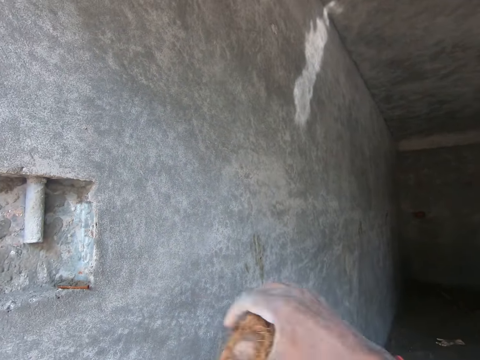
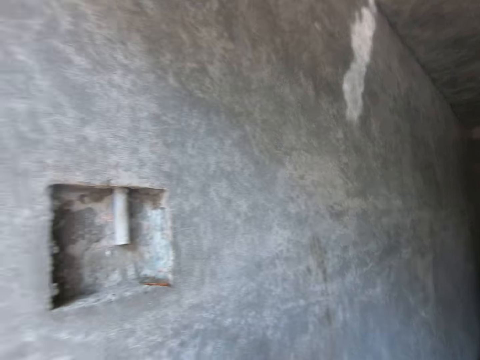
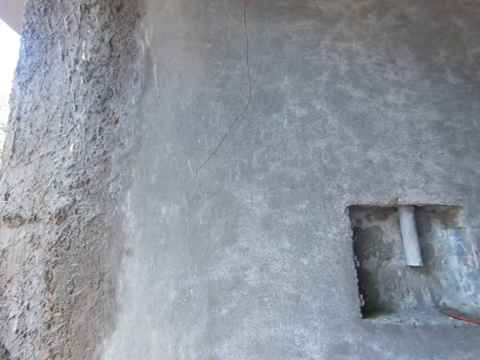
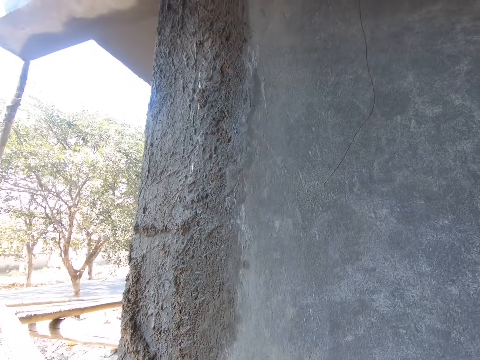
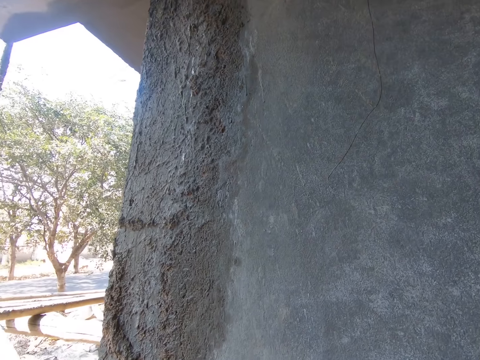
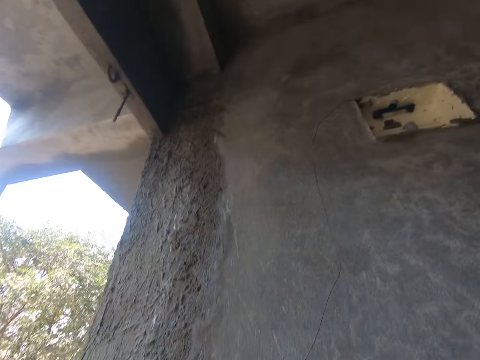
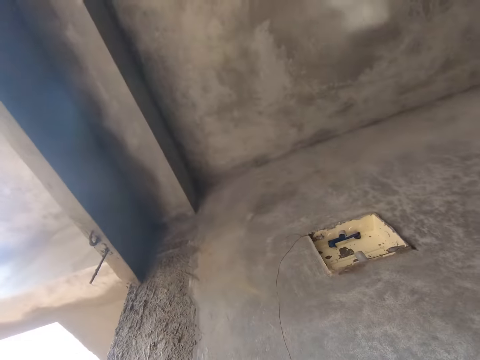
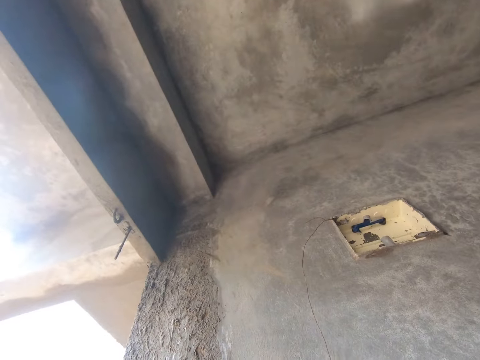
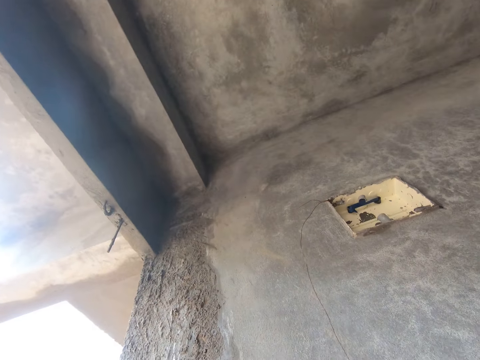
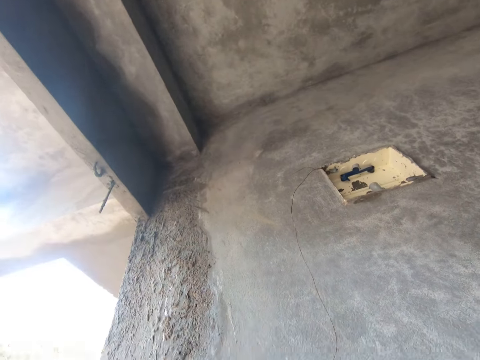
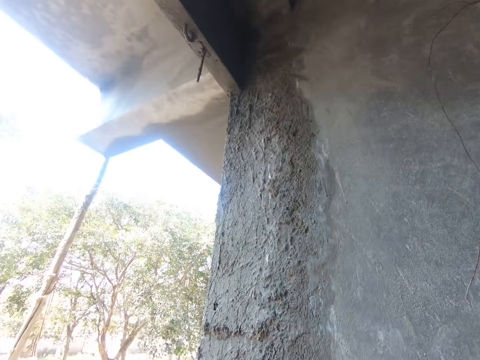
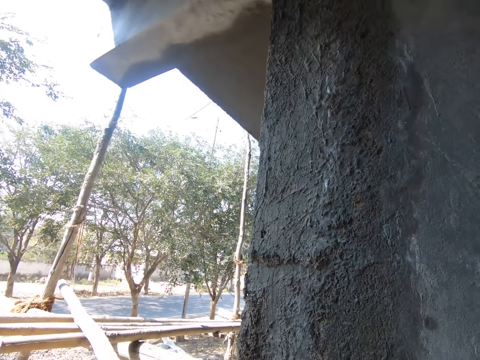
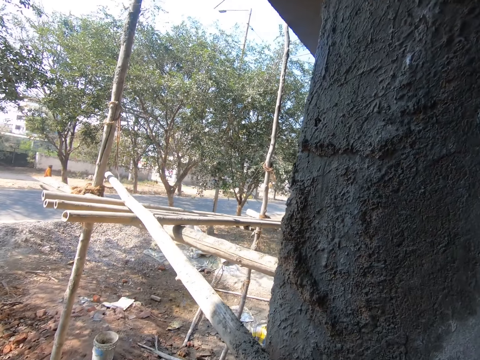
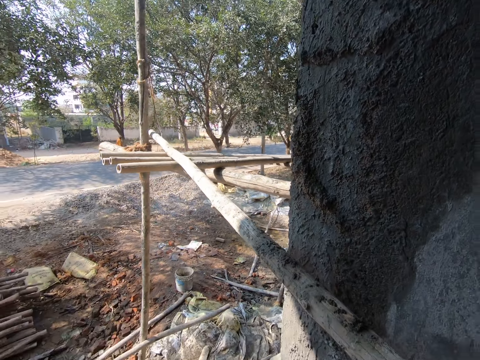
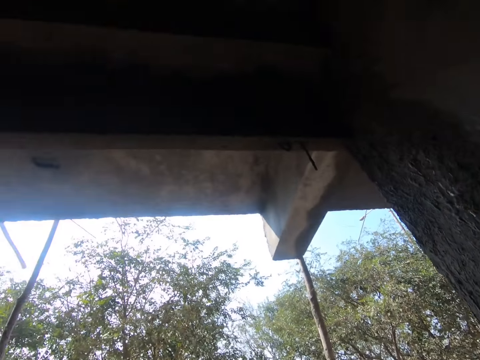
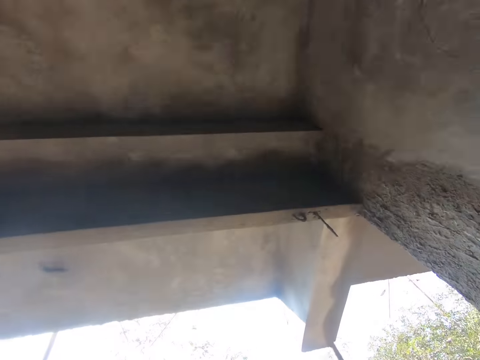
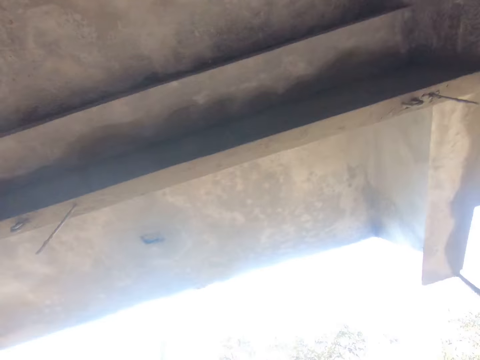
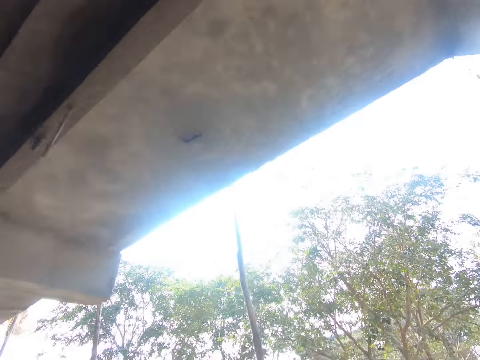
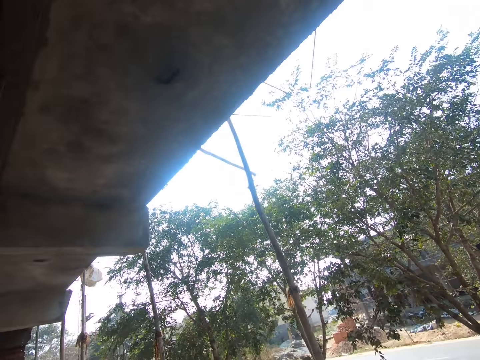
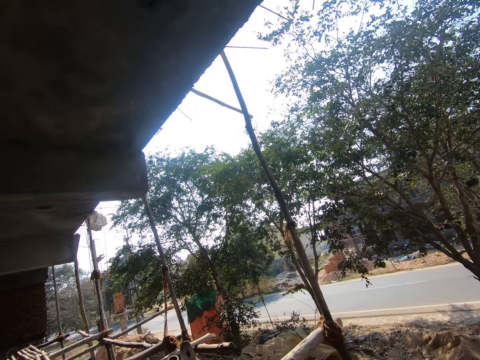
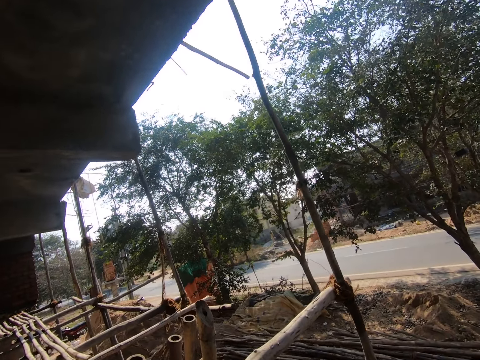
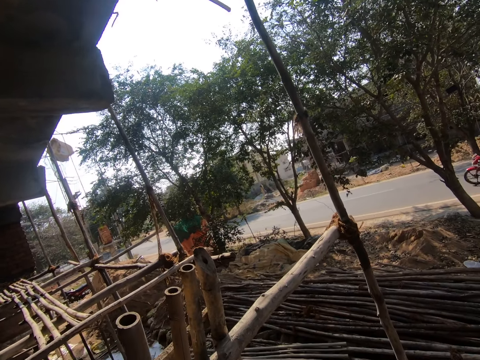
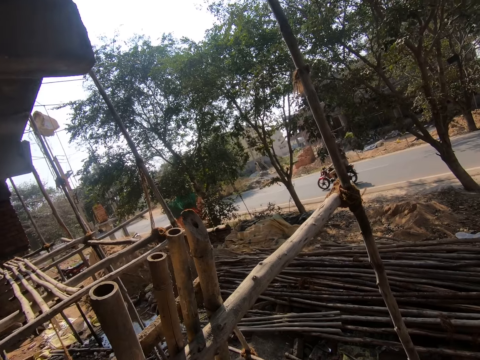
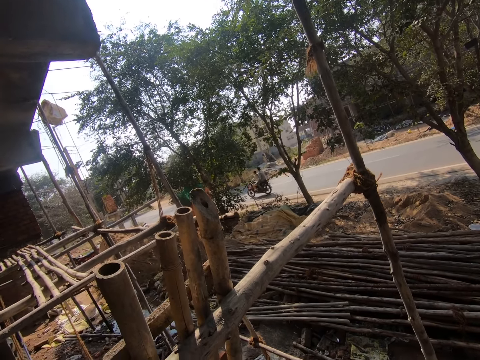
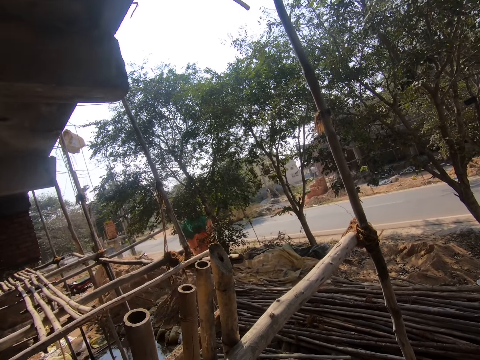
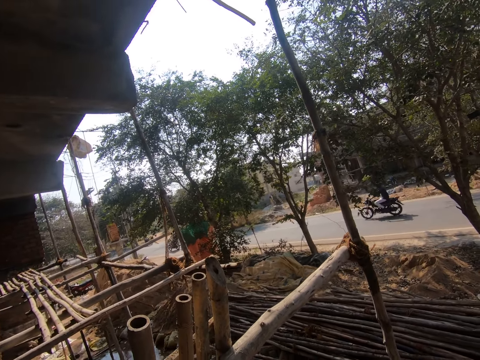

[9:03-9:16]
The camera wearer looks around. They look around.

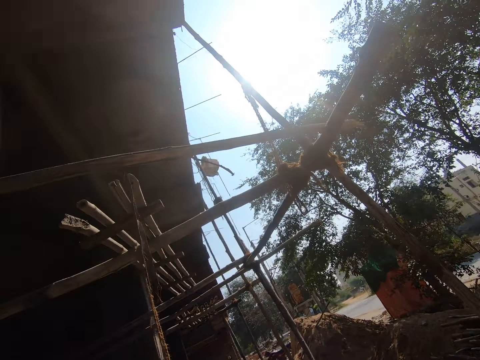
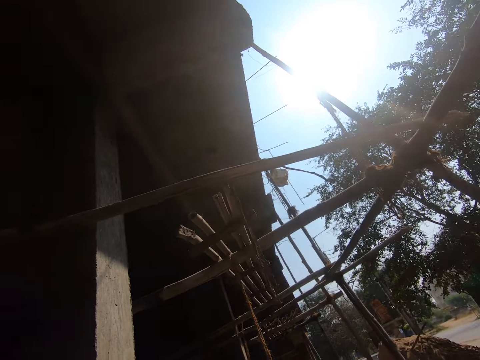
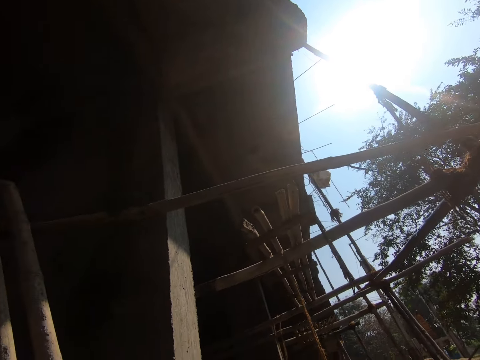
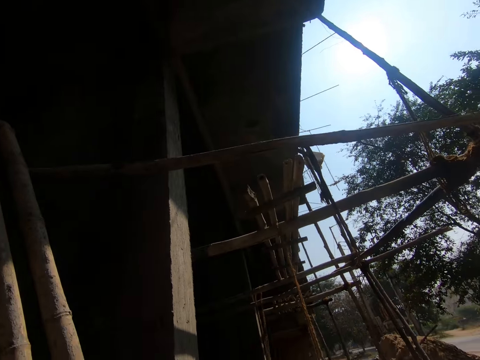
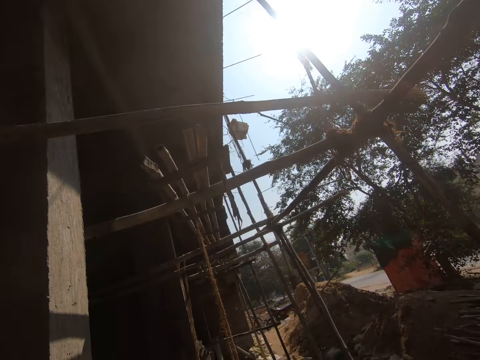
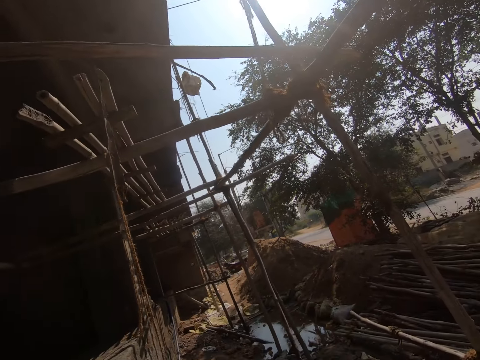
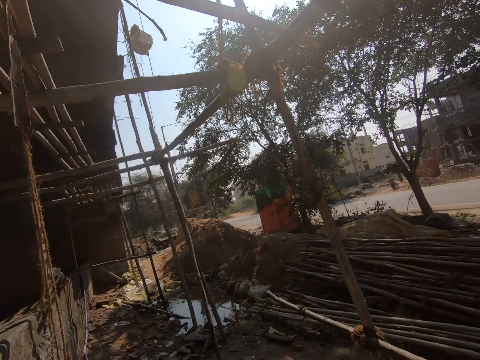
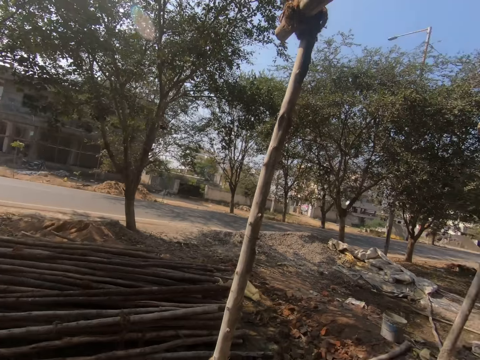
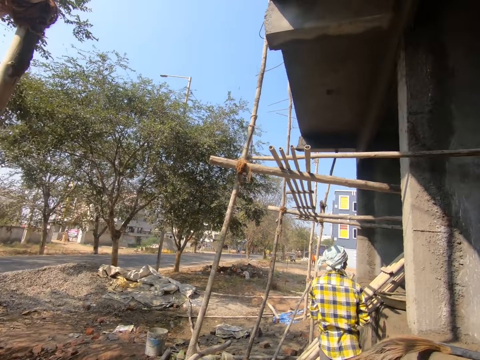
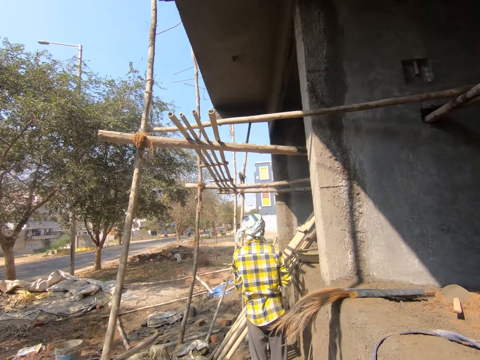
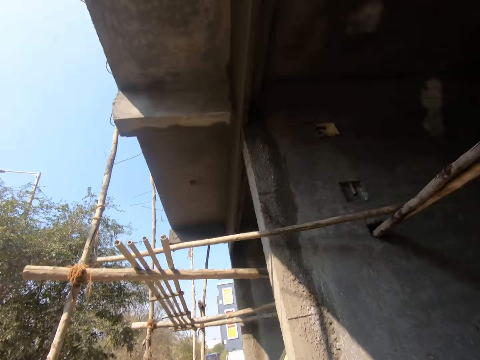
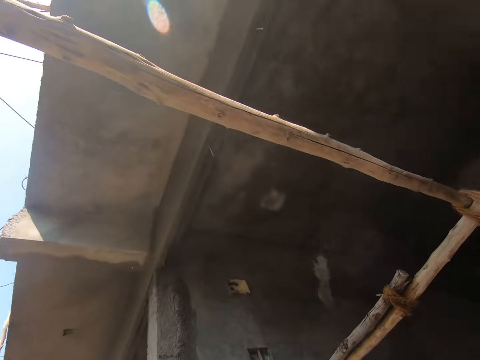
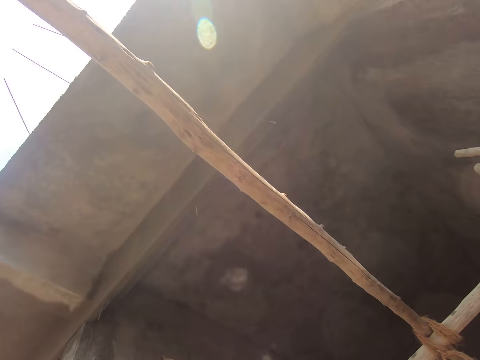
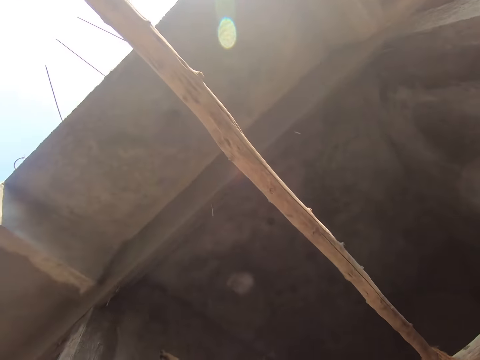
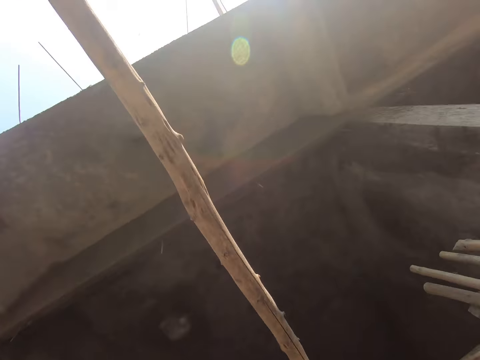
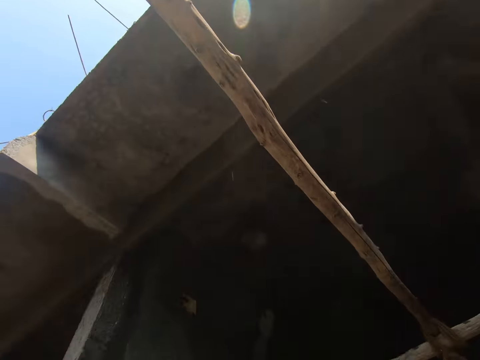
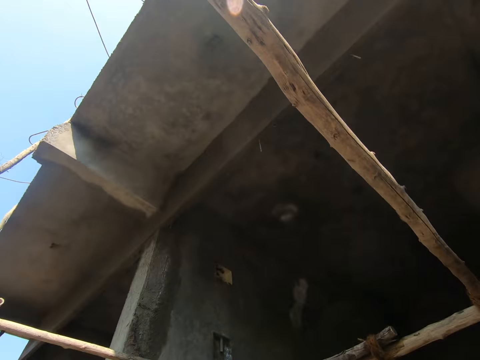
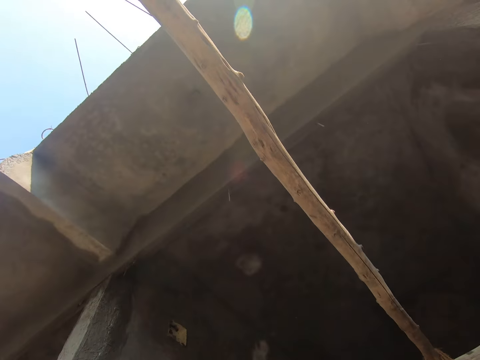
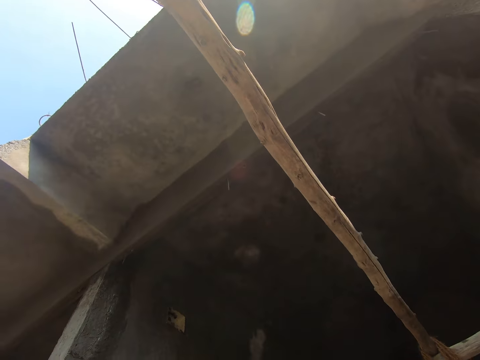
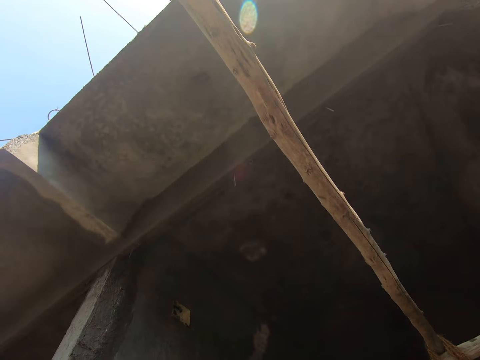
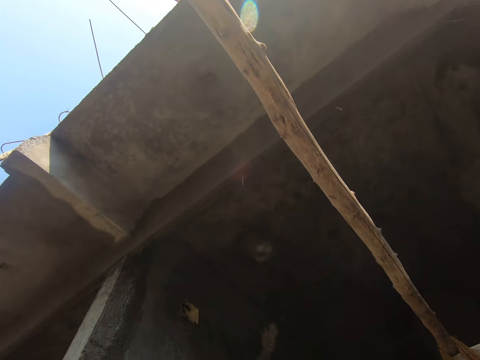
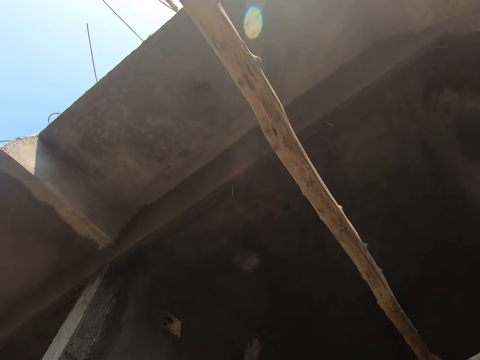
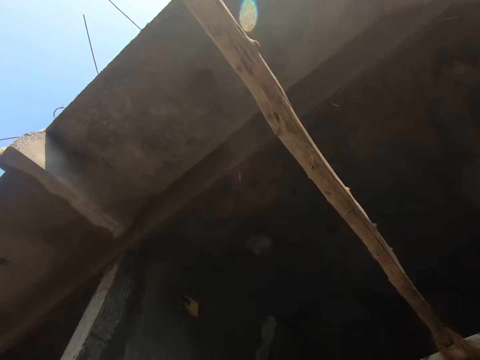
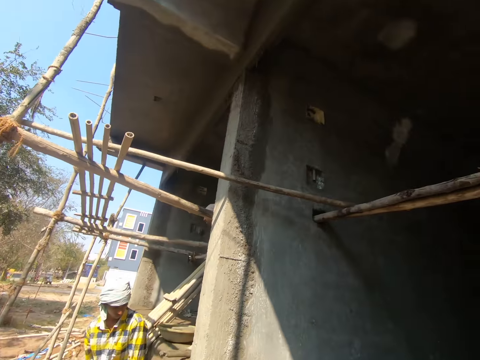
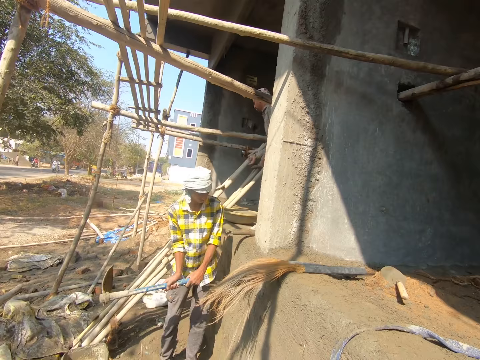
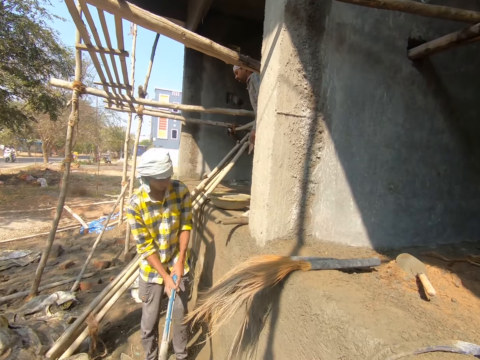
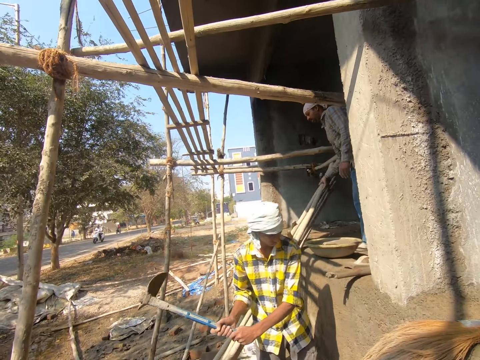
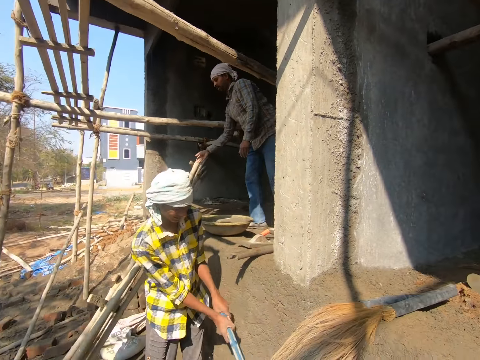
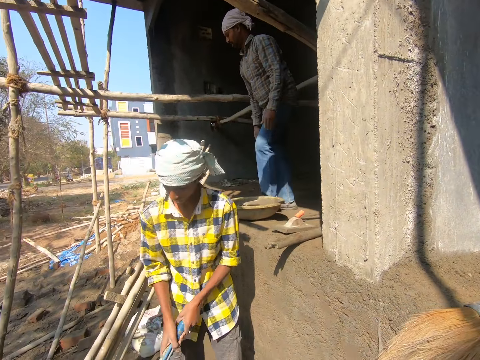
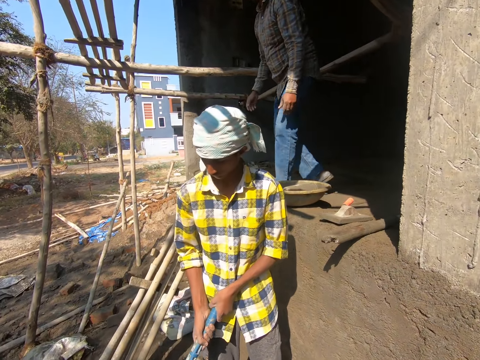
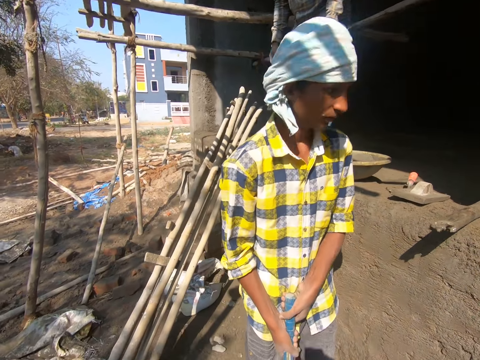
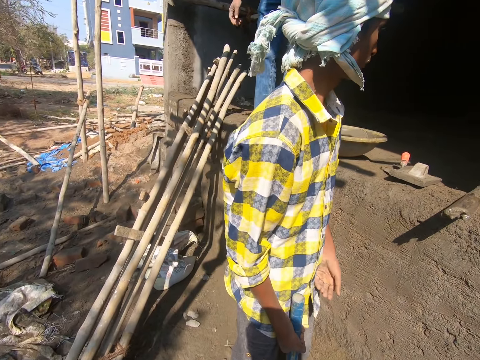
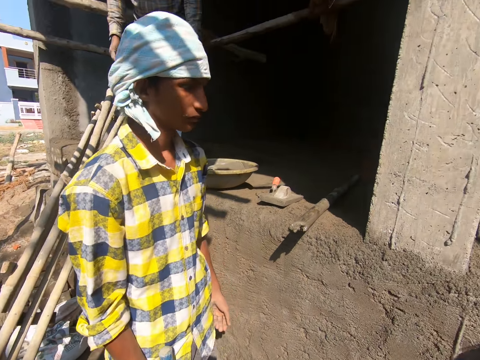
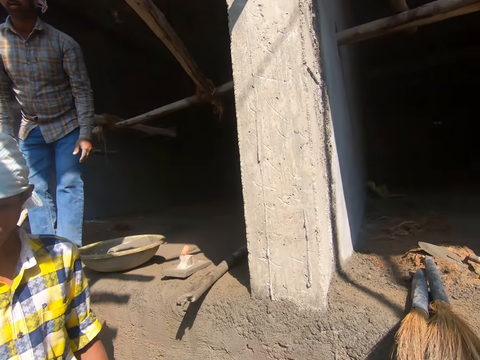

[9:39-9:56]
The camera wearer looks around the construction site. A man slams a shovel on the wall. The camera wearer looks at the man.
